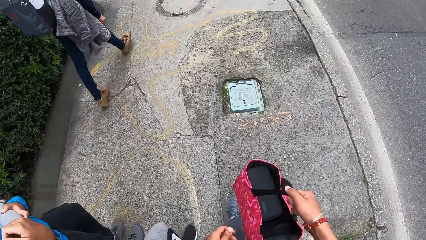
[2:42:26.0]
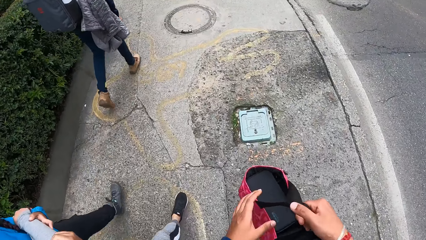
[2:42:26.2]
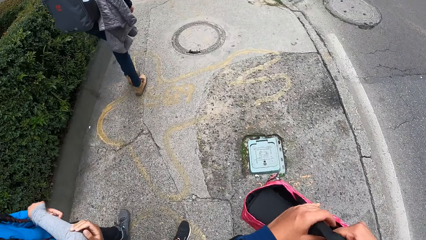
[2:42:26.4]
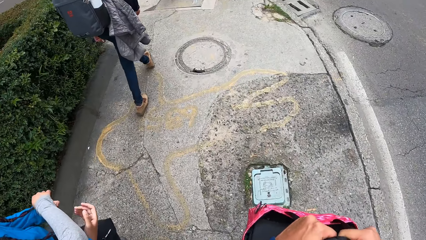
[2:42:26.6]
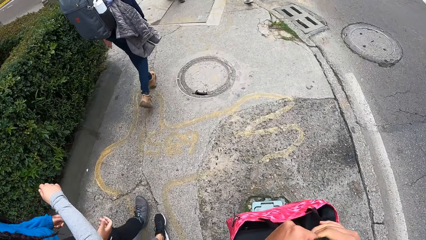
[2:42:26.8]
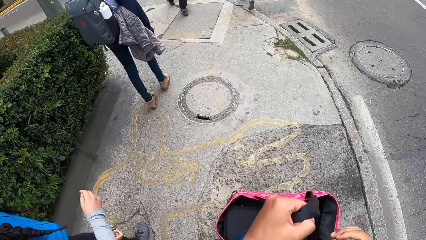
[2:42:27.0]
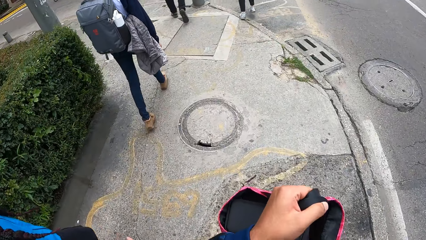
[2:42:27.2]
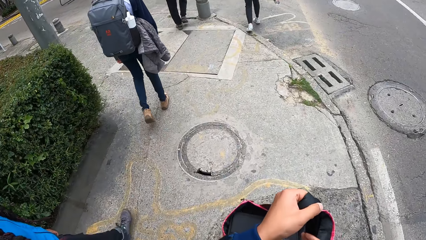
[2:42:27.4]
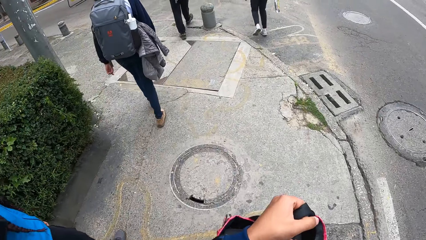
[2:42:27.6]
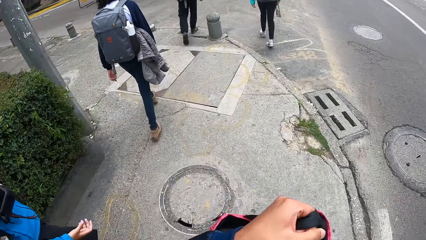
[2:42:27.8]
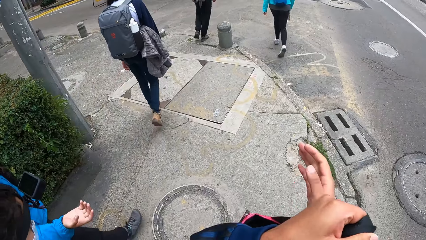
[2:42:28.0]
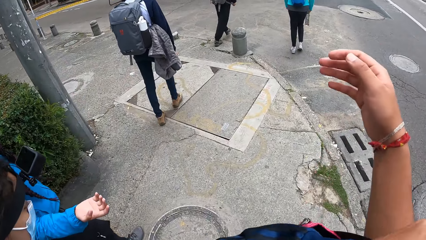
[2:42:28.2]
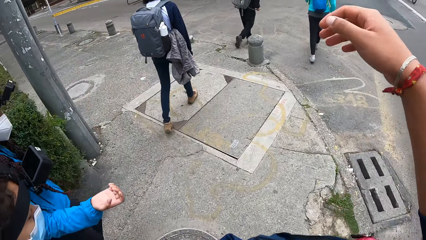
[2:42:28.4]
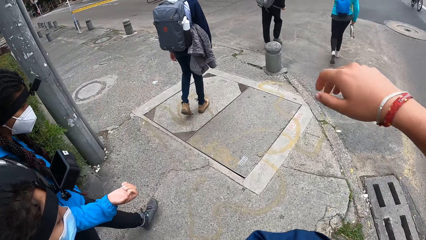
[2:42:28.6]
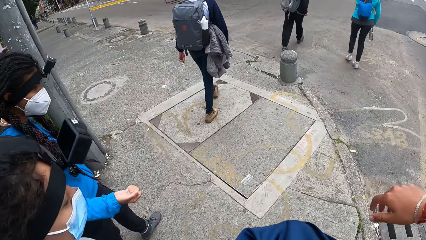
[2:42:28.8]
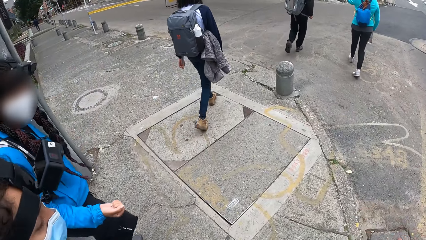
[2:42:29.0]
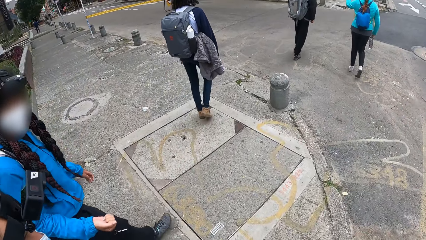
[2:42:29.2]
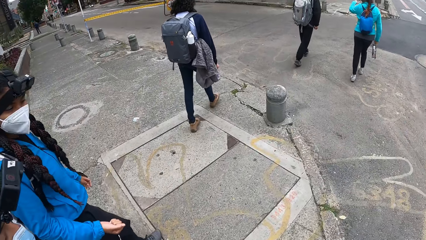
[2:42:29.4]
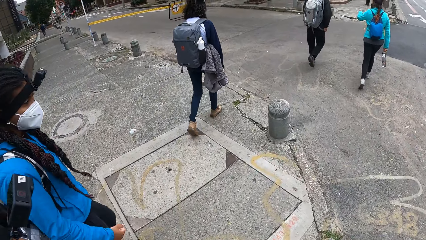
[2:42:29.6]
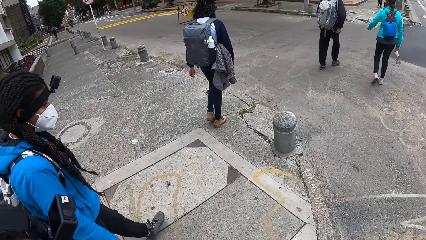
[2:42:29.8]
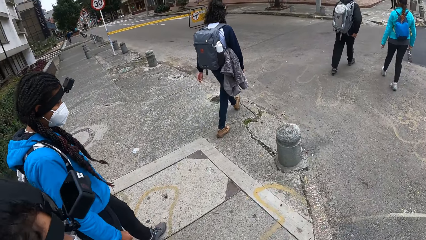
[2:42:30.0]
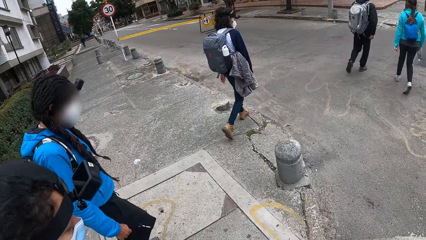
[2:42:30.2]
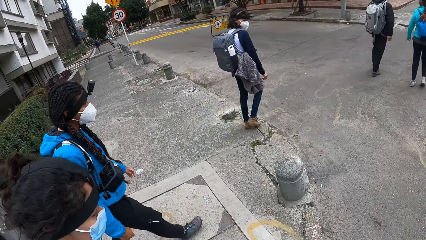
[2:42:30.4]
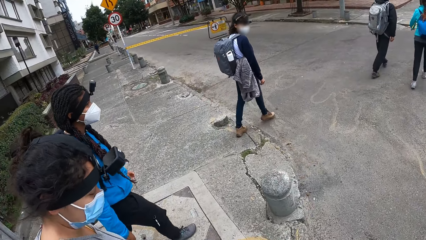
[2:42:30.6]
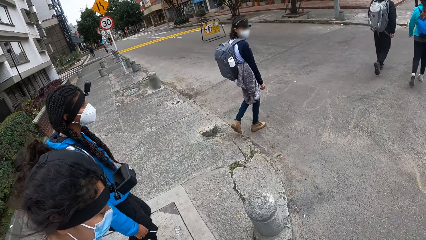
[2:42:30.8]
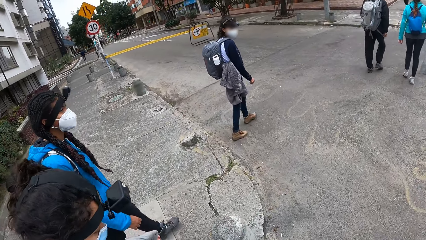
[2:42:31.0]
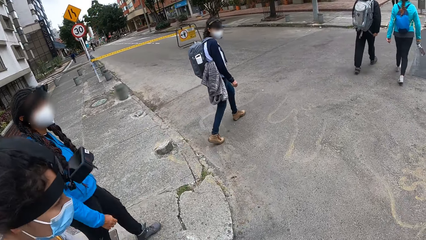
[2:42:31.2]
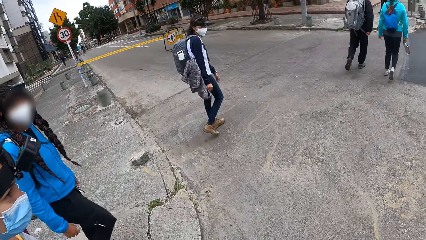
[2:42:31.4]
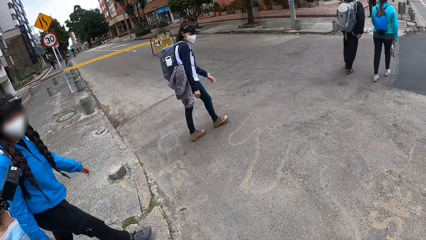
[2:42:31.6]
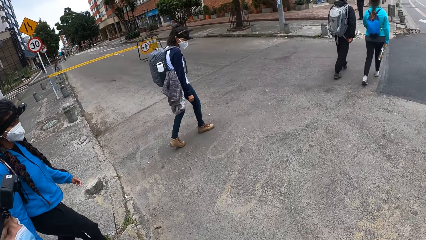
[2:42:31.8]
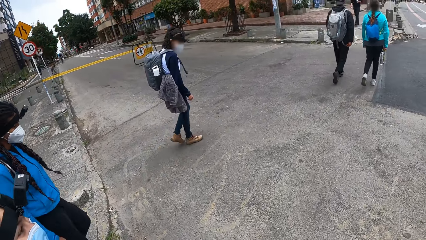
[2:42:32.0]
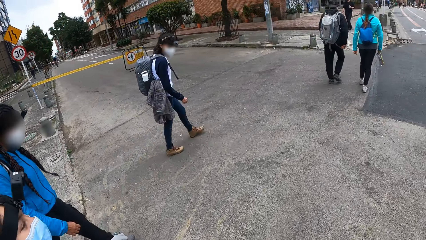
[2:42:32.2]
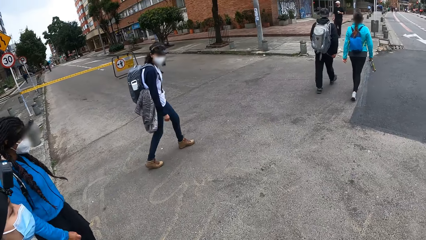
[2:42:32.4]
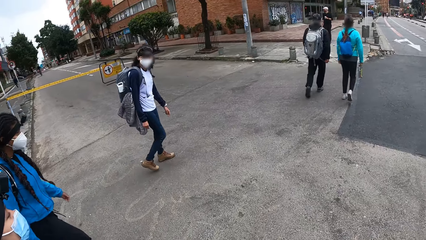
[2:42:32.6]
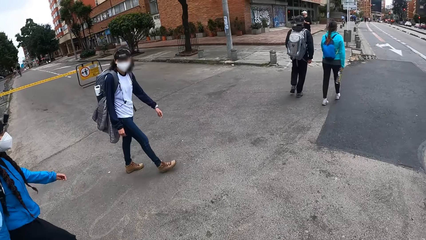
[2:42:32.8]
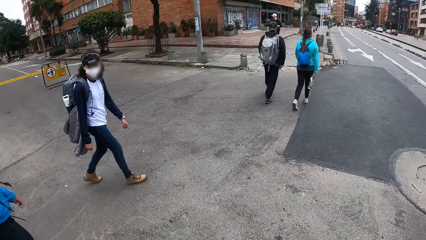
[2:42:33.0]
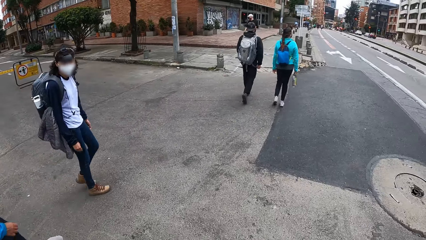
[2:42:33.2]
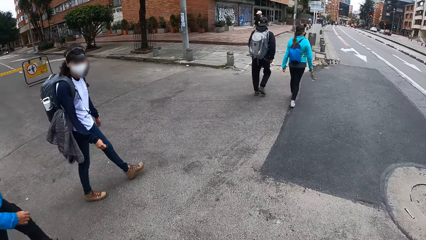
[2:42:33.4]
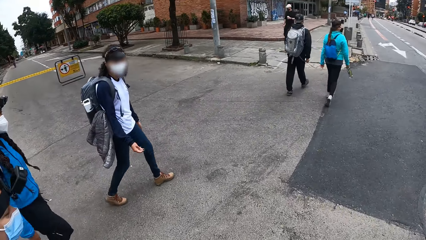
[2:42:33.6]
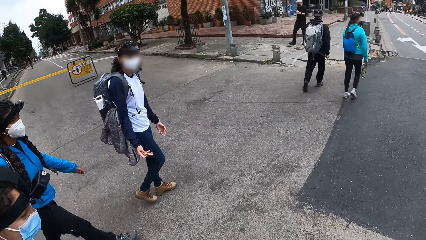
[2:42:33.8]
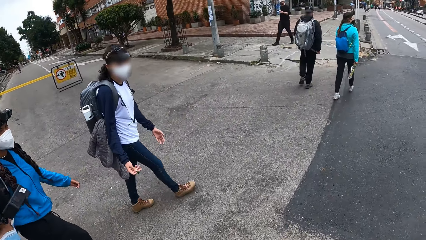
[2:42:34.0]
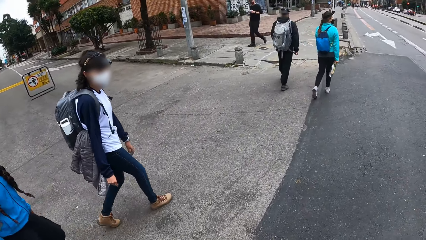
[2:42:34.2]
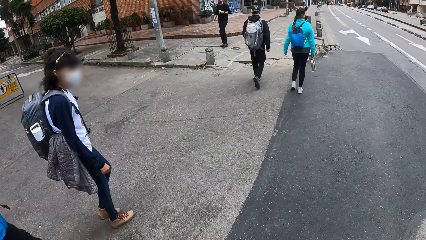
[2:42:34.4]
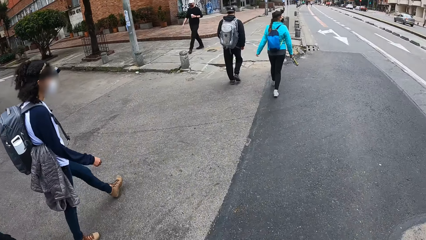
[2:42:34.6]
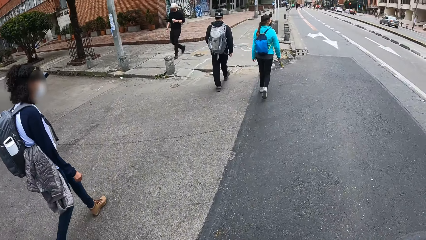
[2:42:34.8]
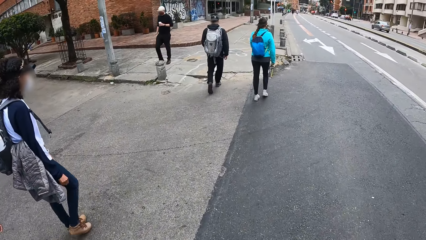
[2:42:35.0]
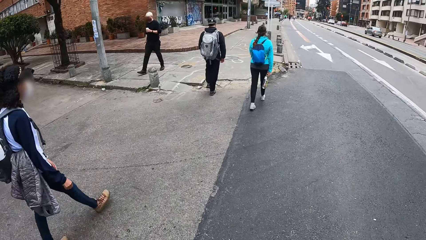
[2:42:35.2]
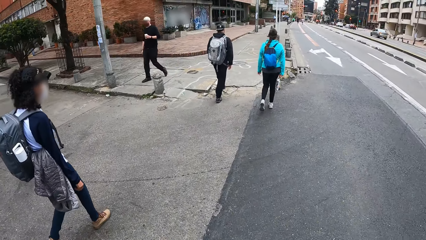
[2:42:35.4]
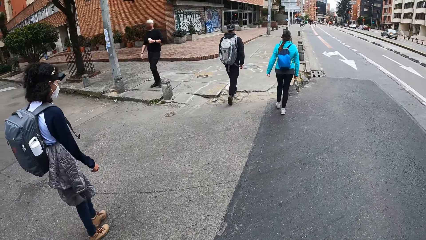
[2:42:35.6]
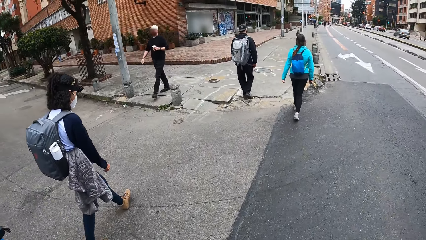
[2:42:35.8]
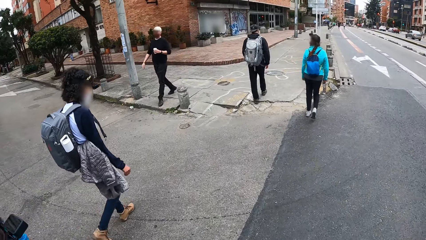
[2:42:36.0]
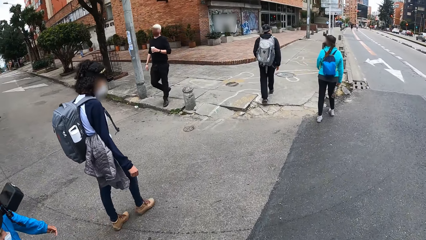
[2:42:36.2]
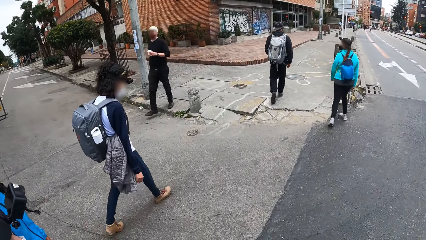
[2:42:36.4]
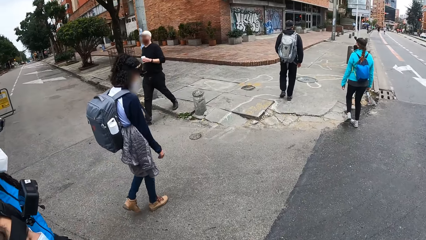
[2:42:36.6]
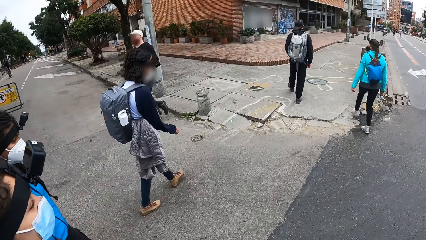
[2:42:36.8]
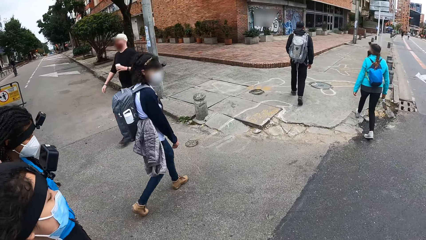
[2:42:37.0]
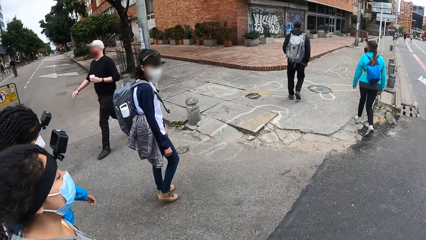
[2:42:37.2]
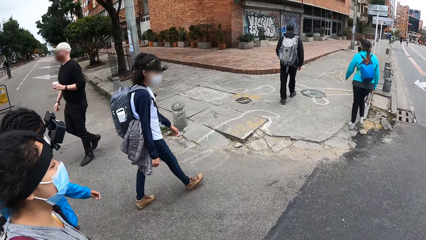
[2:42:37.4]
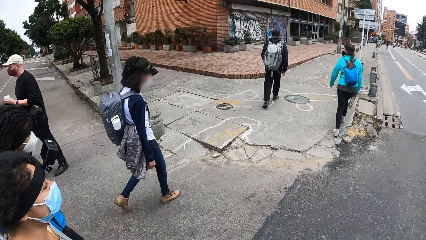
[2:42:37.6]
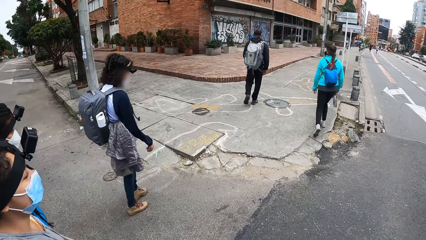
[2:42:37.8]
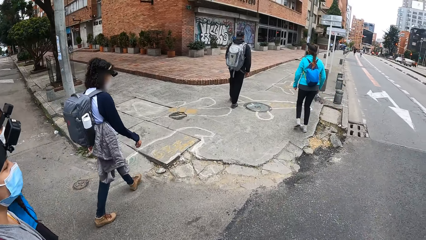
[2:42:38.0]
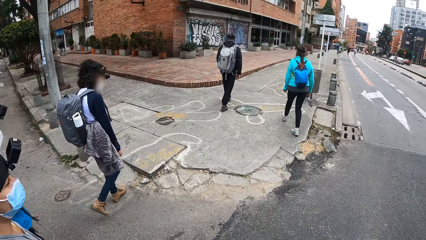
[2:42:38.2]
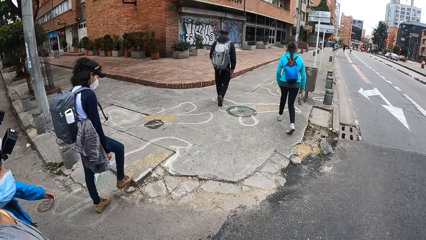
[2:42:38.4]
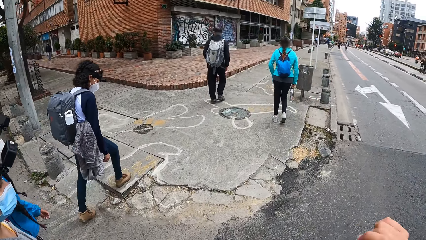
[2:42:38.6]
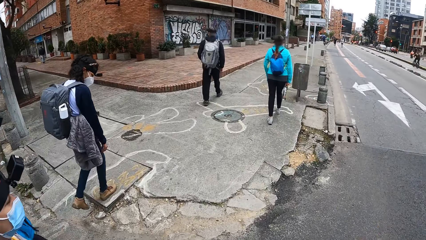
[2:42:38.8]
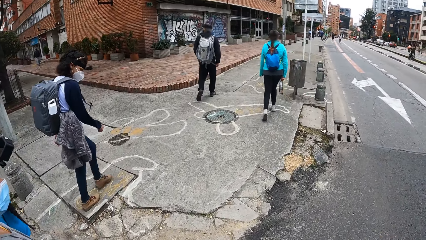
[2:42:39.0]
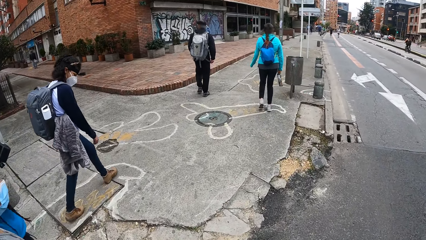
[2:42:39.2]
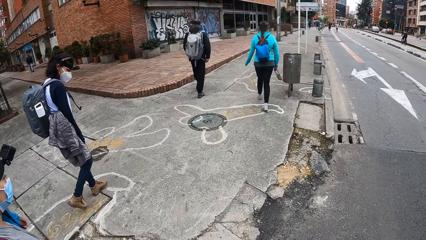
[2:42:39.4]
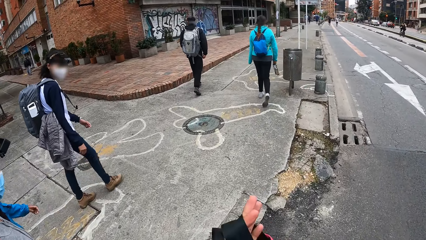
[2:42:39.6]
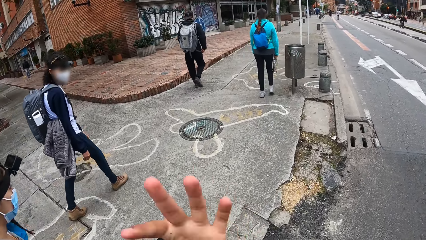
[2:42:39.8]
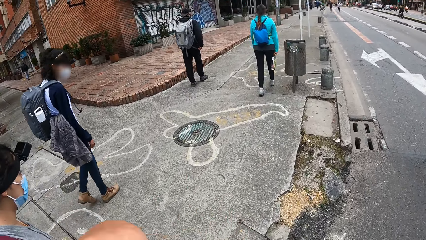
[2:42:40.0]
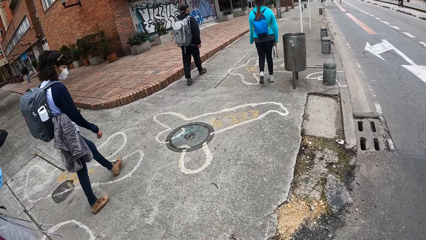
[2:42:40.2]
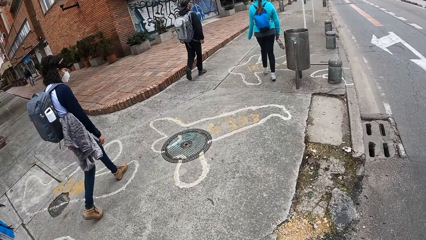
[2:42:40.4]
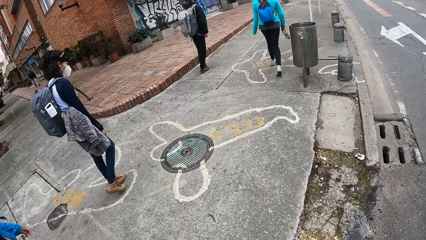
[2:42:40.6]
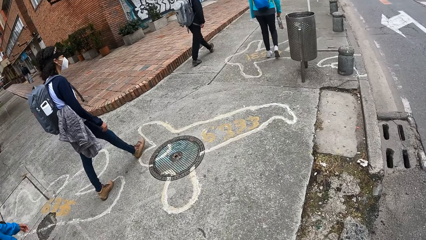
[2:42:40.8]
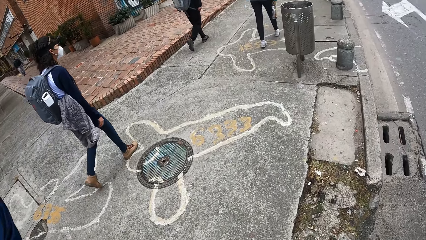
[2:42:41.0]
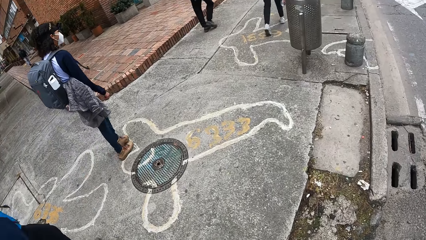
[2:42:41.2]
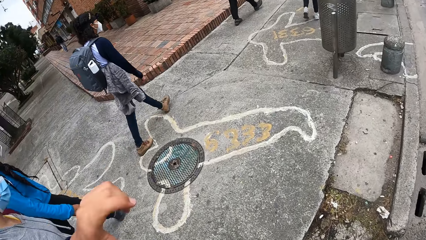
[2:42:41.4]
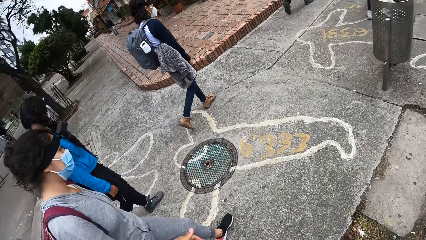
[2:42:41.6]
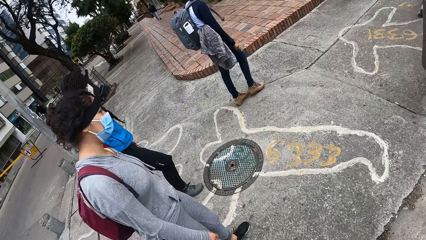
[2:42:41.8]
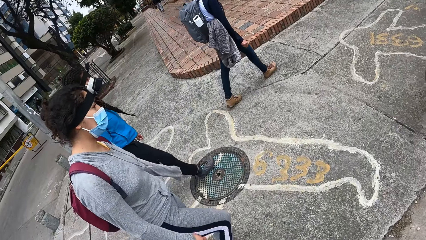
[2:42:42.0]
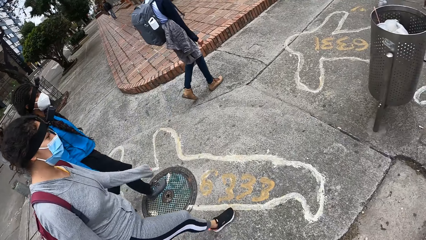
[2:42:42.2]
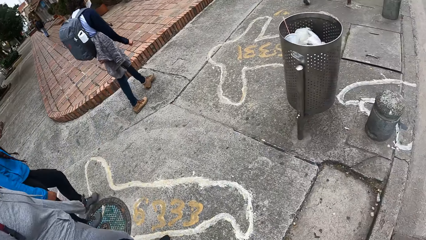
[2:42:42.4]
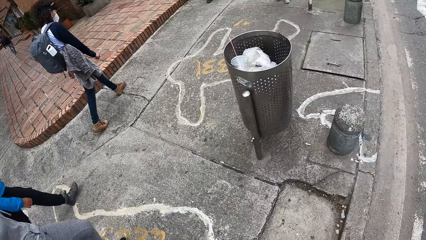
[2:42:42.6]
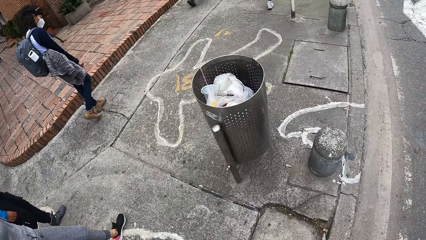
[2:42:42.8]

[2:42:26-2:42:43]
The camera wearer walks along the pavement. She holds a bag with both hands. She wears the bag on her right arm. She lifts the bag up to the shoulder. A woman converses with the camera wearer.
